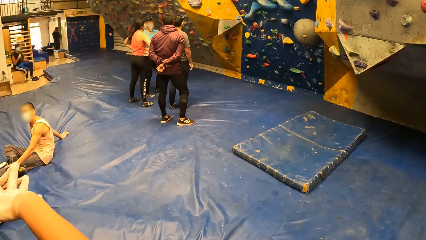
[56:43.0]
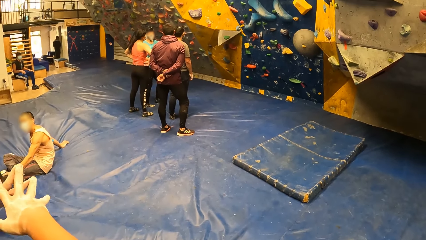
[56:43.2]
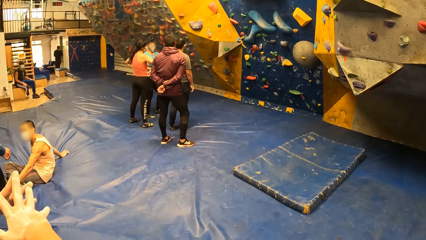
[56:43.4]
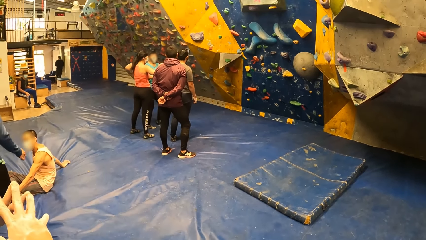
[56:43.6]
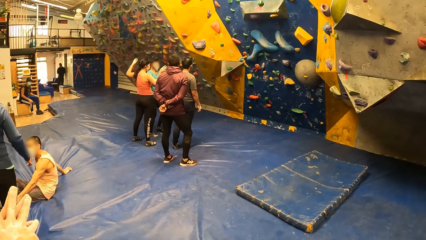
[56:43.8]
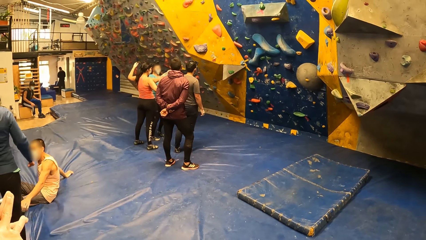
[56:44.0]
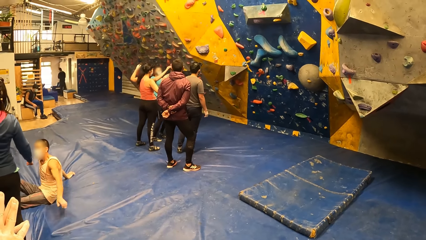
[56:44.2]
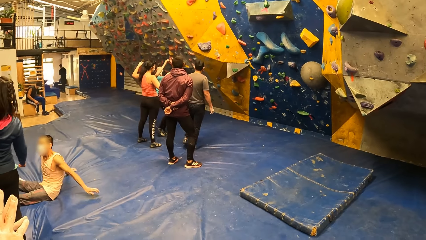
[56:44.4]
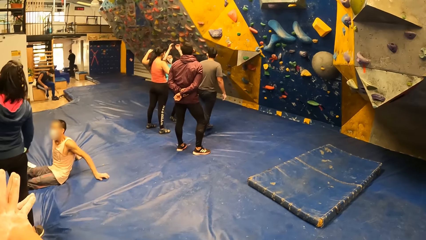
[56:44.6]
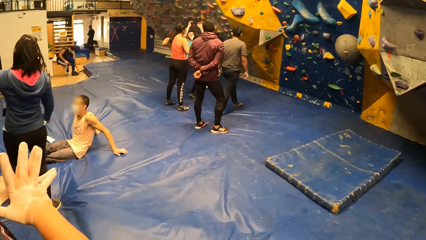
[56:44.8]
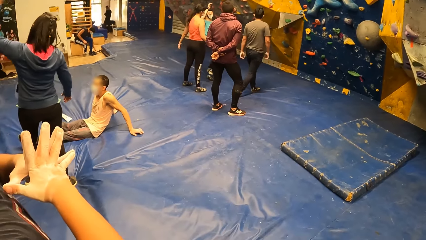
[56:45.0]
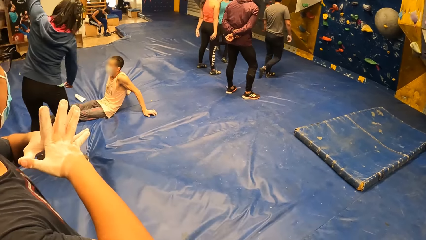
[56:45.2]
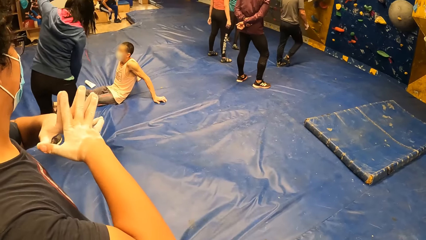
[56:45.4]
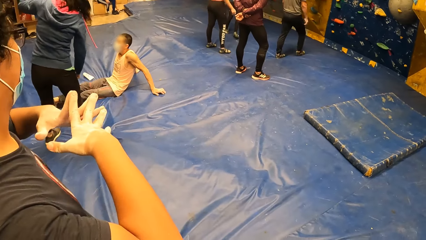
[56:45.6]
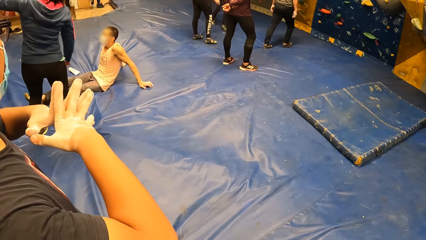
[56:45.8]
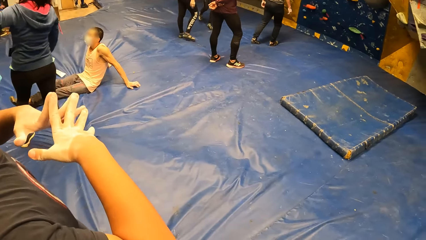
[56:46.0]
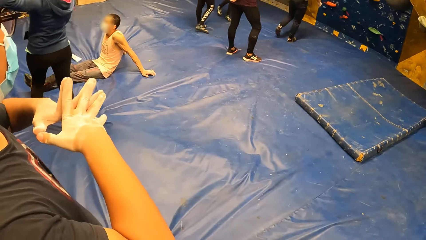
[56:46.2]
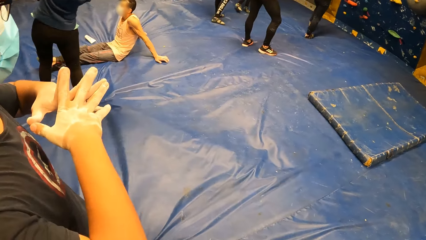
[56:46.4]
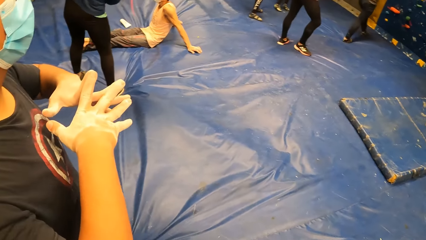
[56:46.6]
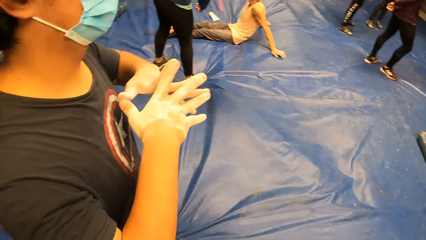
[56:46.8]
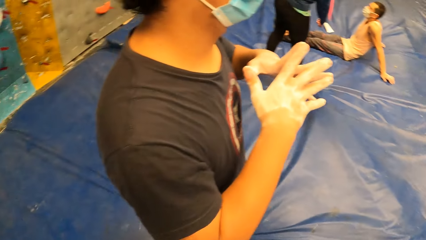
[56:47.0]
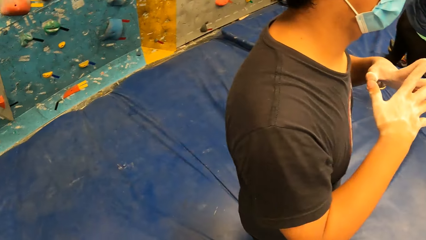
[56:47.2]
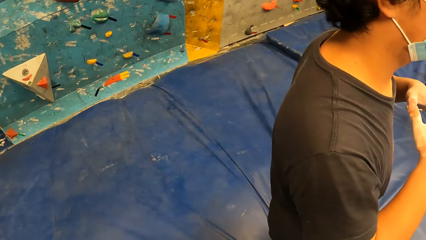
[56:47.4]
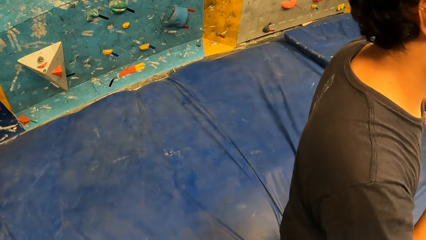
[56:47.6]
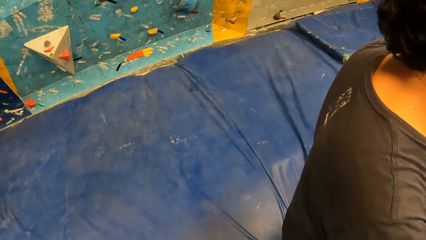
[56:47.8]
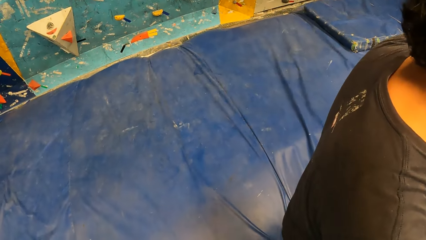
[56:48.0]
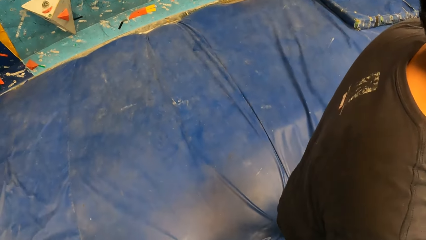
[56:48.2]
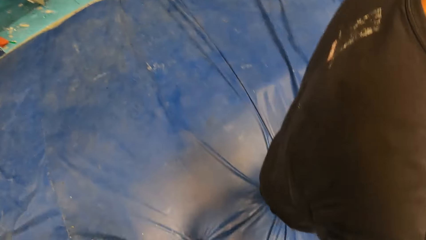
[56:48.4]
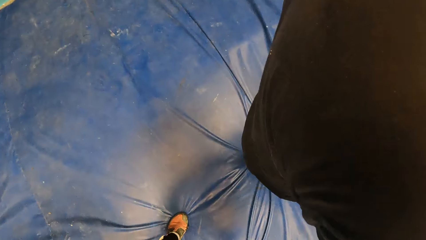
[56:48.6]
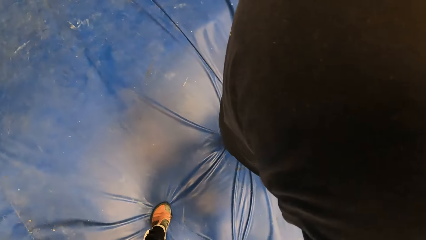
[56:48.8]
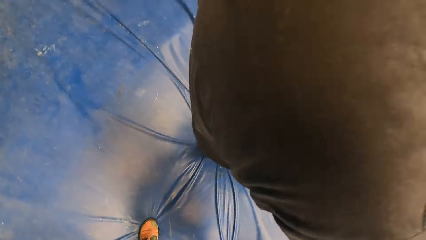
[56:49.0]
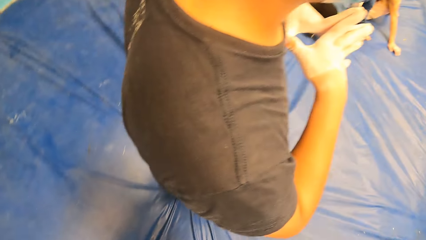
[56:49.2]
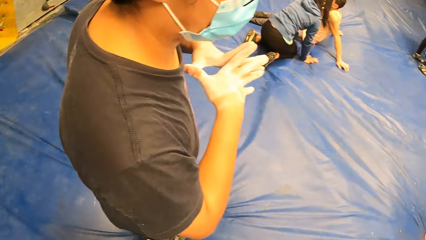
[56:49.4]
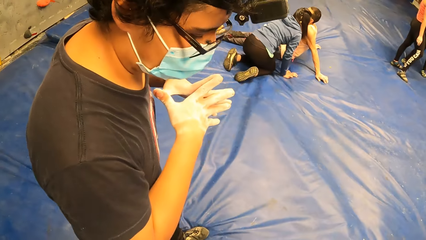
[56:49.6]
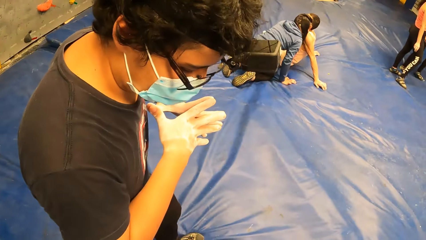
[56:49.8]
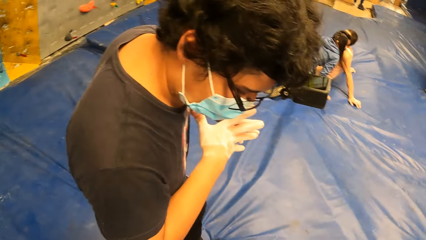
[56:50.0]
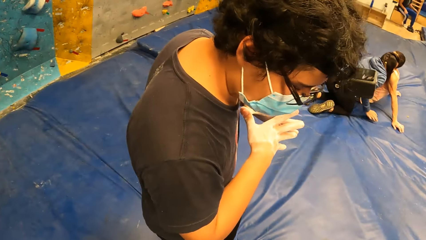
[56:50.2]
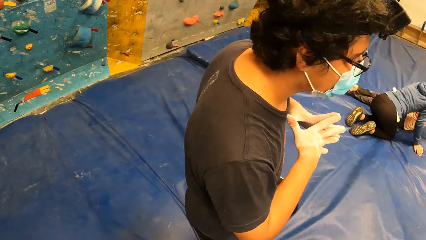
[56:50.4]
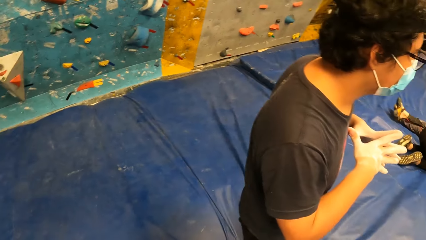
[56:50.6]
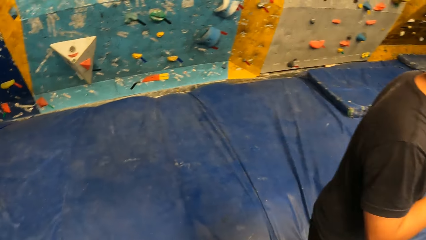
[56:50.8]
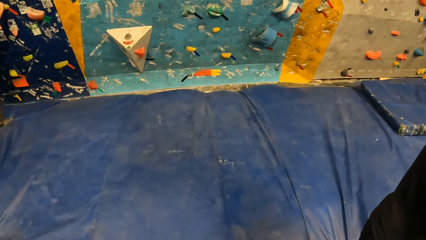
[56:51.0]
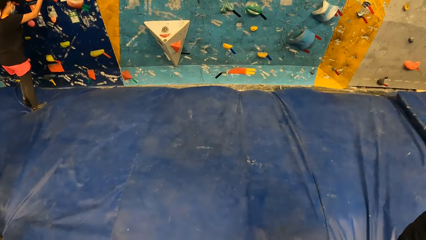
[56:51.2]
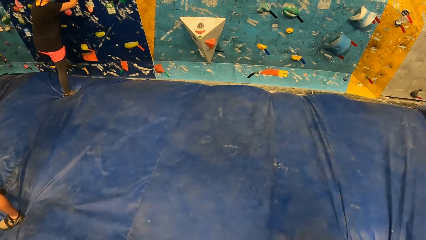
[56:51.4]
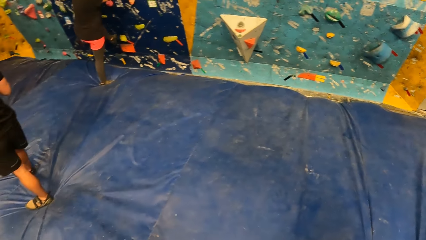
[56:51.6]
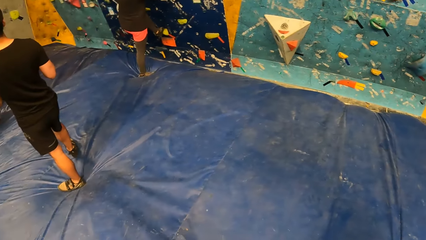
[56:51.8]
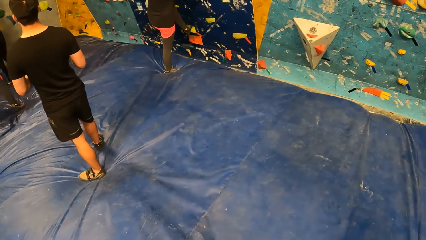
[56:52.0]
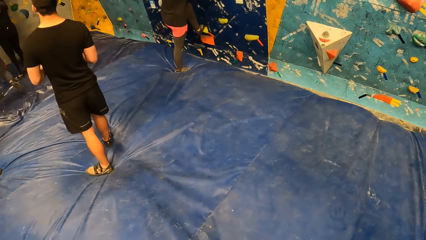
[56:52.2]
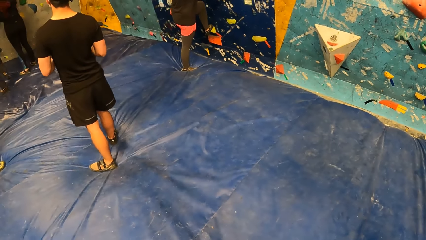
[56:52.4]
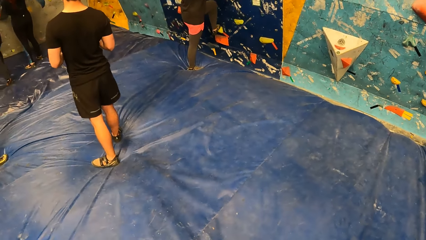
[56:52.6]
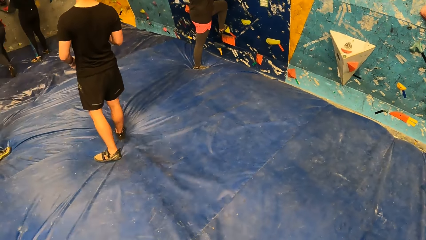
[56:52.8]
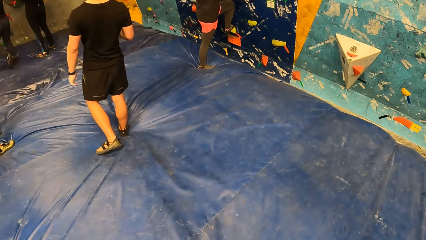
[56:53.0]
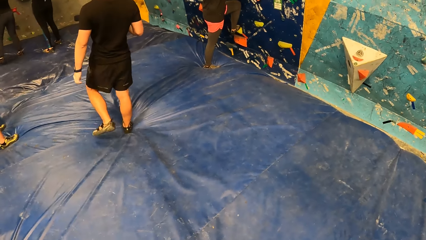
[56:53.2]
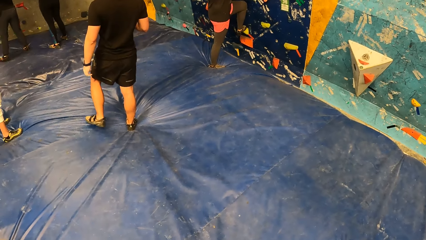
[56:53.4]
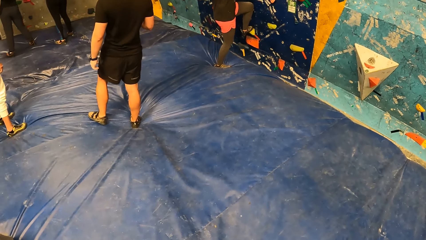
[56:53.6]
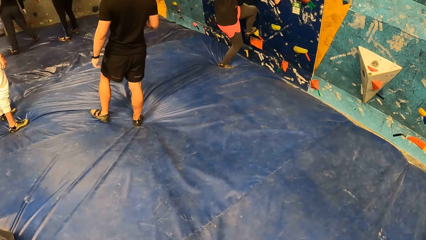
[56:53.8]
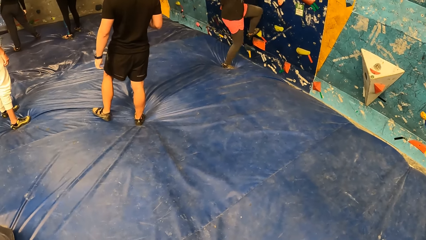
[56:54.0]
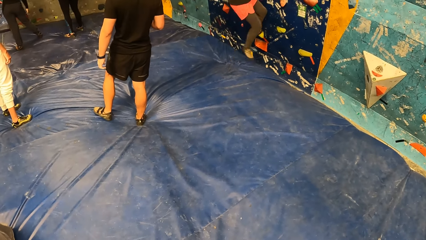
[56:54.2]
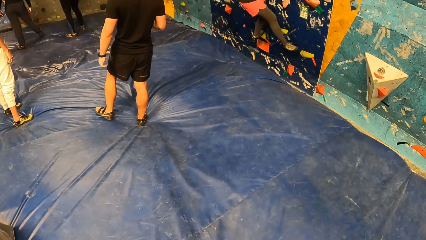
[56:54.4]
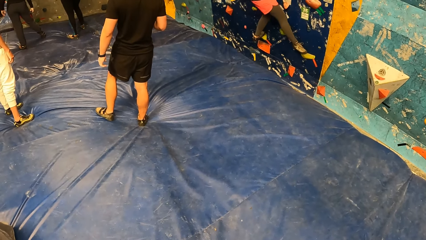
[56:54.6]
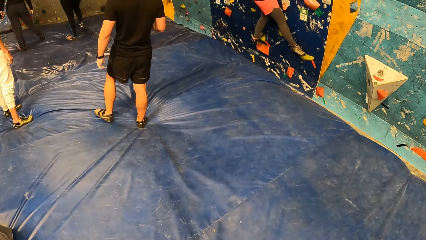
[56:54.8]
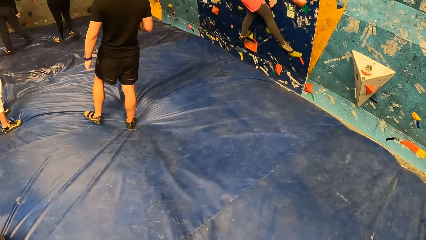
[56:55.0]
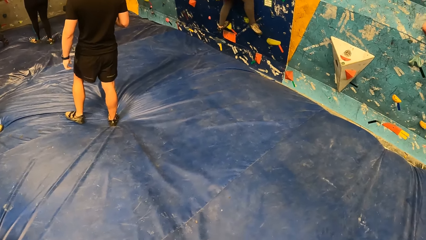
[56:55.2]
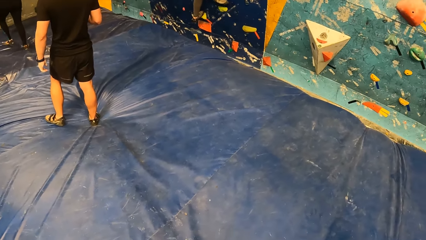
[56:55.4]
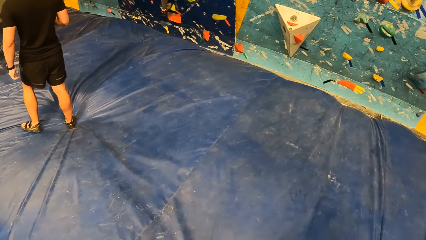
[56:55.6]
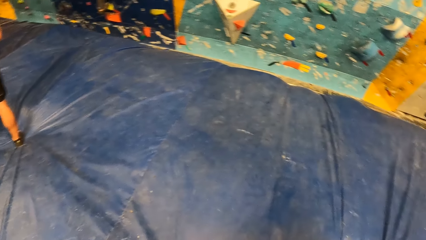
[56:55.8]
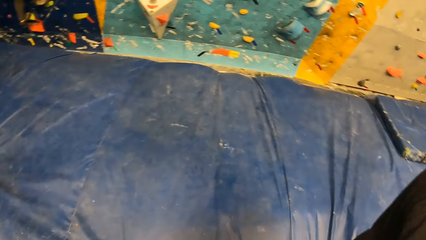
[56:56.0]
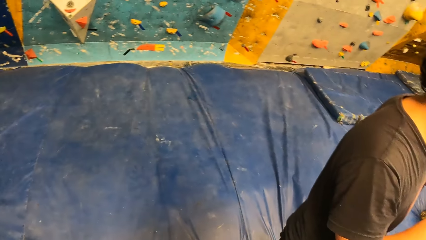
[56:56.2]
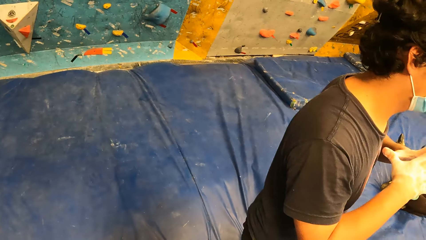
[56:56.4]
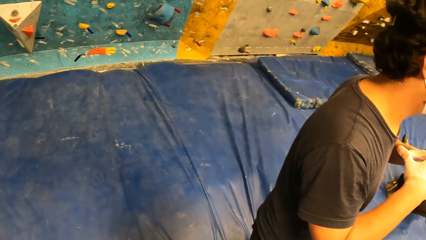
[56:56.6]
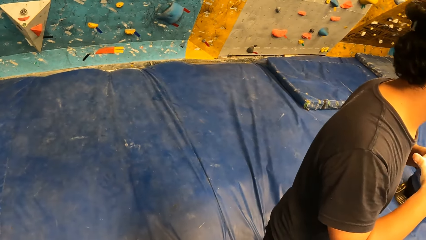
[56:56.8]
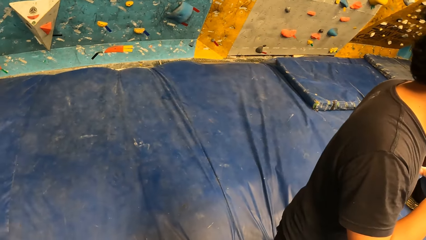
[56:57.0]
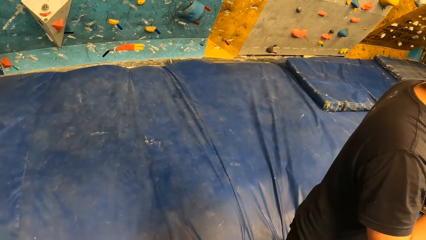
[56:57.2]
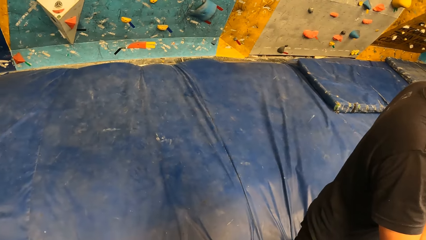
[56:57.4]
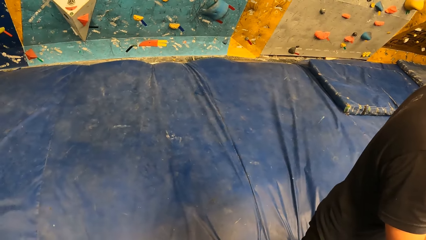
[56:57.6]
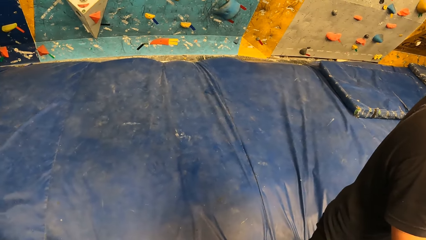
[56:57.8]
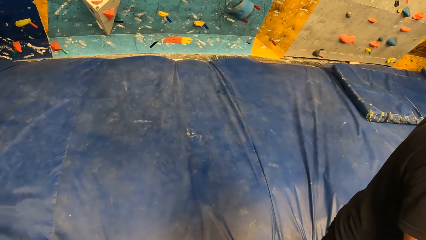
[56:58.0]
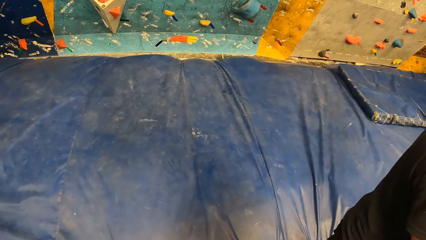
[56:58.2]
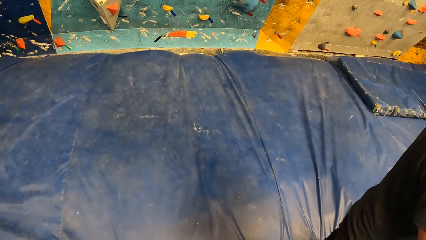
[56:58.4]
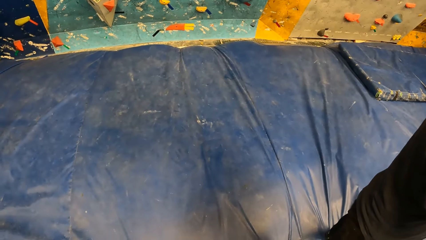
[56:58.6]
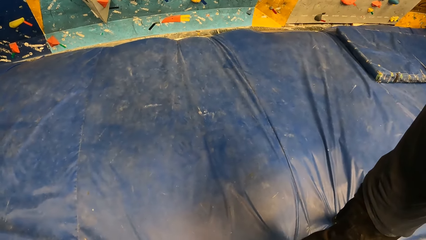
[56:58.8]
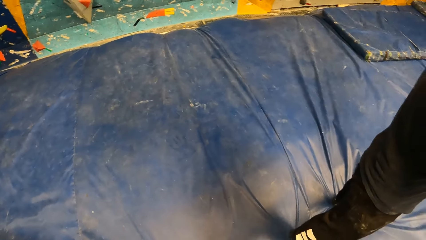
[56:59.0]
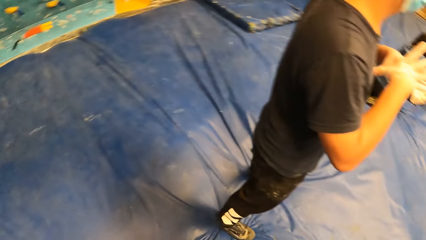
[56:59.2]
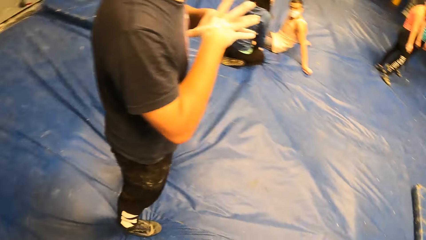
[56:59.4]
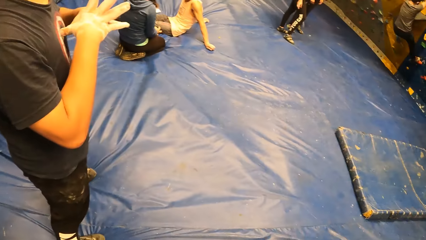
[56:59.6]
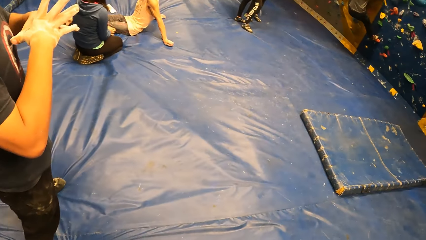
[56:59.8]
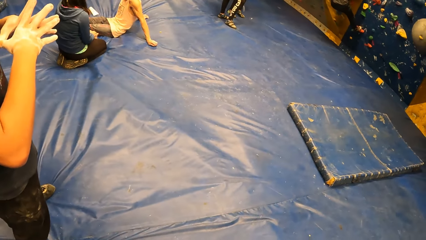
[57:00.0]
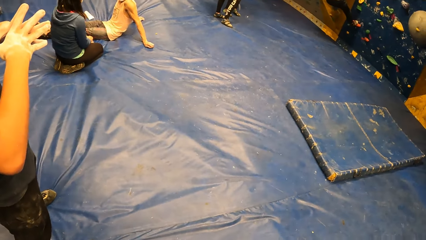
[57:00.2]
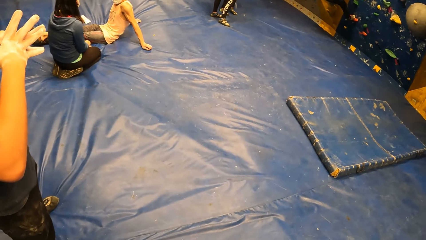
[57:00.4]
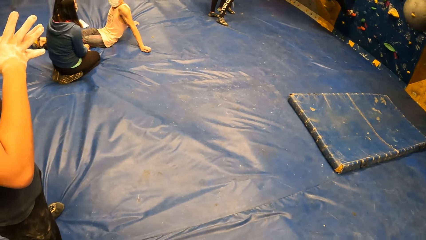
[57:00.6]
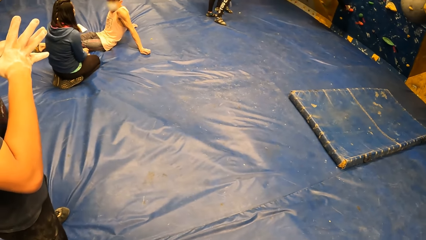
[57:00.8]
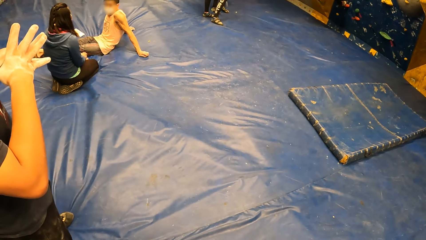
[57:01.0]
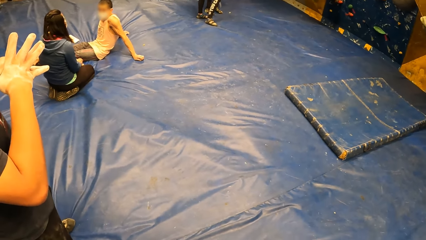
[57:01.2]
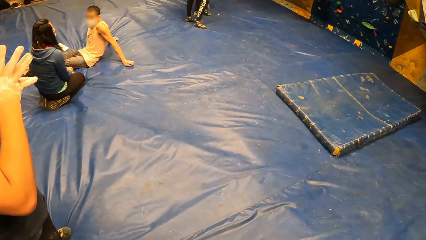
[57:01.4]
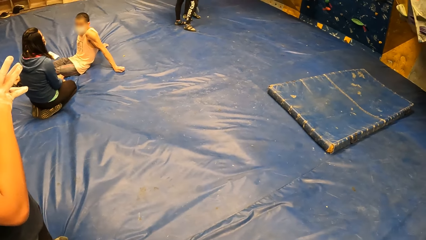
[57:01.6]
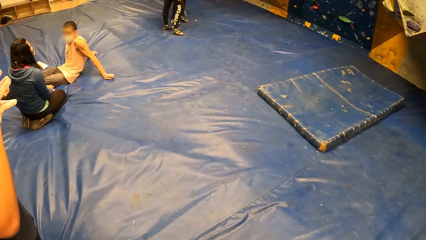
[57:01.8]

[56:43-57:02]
The camera wearer looks around the playroom. A man holds his hands together. The camera wearer holds his hands together. A woman climbs up a walk wall.
